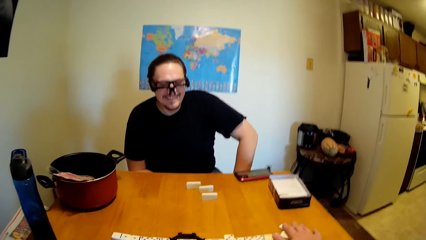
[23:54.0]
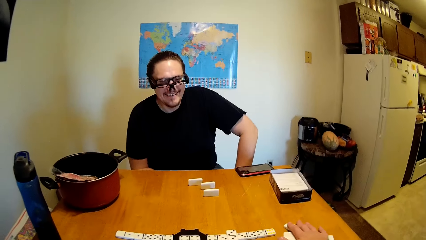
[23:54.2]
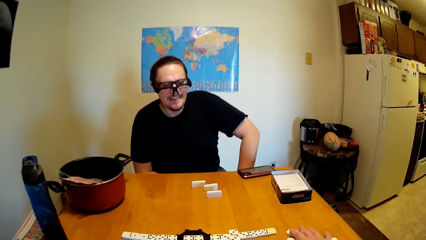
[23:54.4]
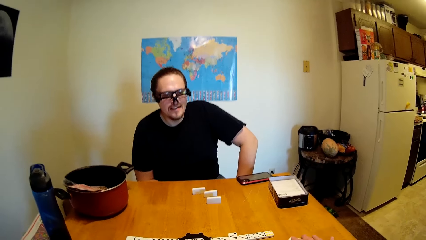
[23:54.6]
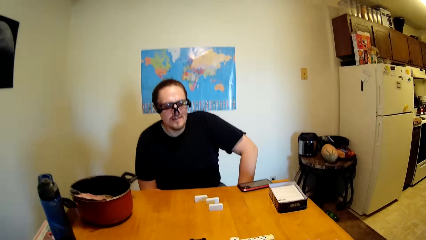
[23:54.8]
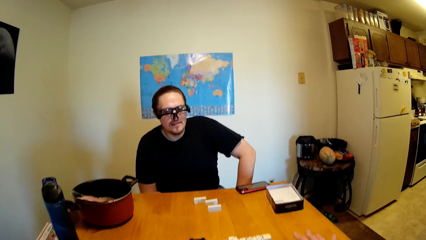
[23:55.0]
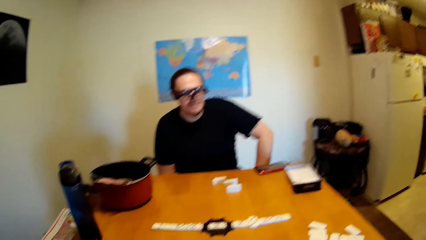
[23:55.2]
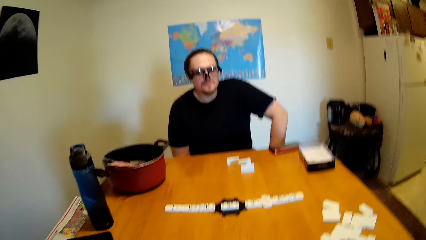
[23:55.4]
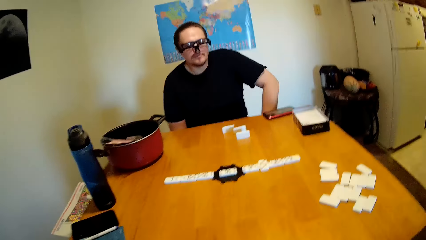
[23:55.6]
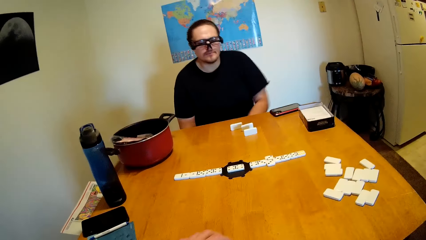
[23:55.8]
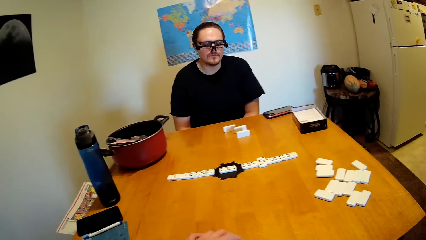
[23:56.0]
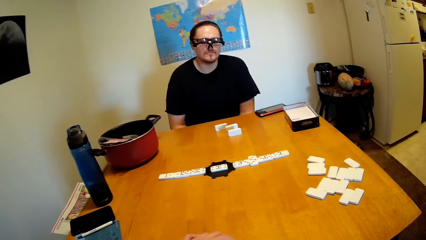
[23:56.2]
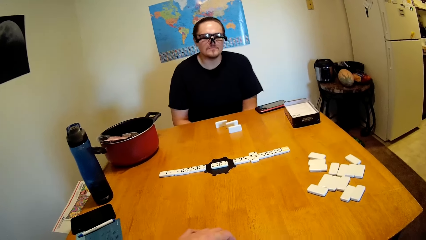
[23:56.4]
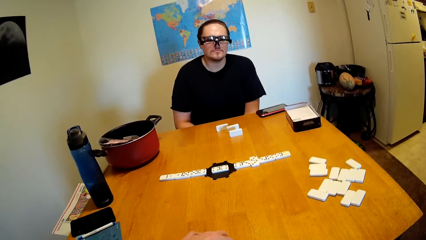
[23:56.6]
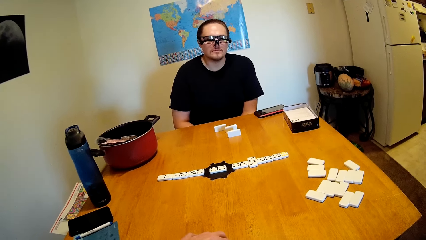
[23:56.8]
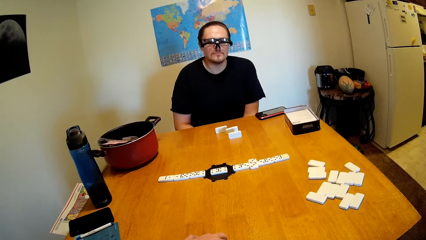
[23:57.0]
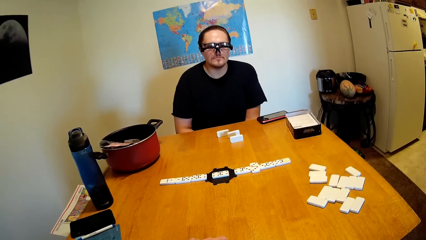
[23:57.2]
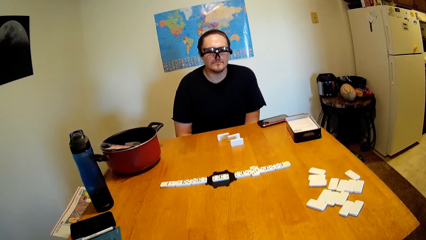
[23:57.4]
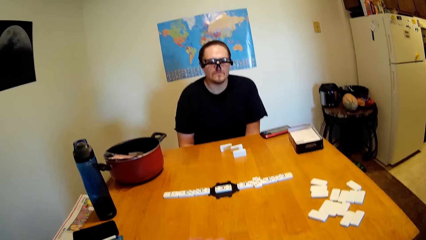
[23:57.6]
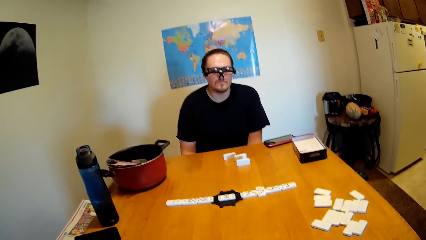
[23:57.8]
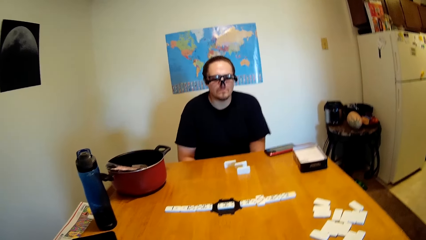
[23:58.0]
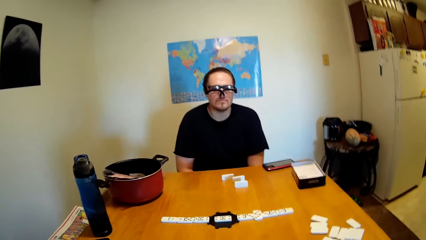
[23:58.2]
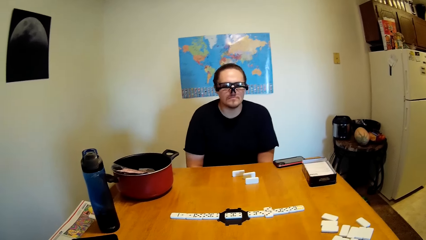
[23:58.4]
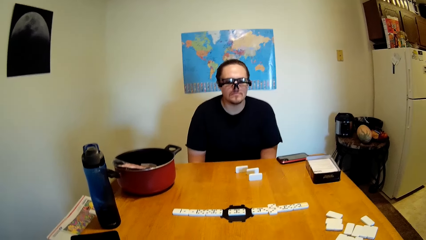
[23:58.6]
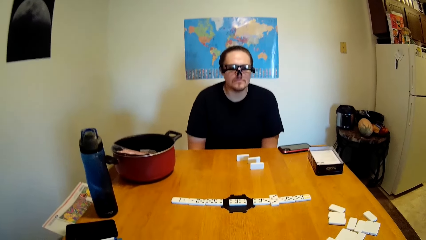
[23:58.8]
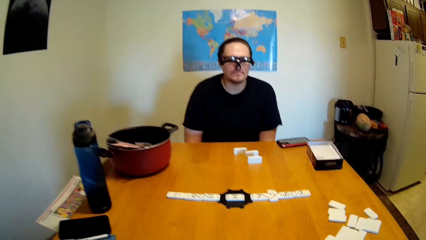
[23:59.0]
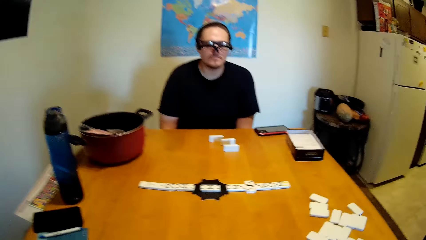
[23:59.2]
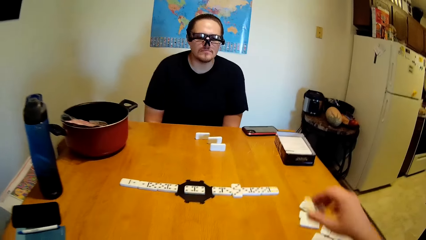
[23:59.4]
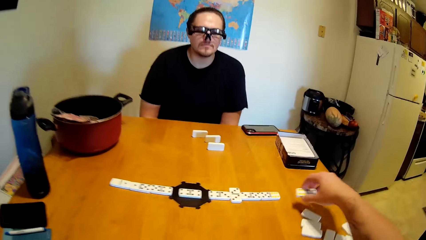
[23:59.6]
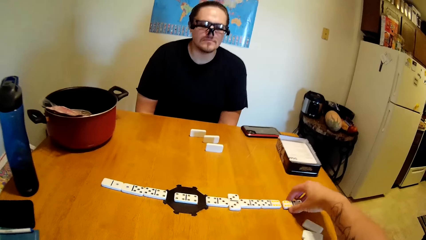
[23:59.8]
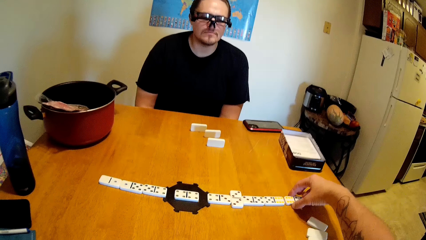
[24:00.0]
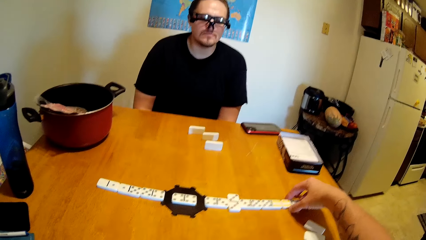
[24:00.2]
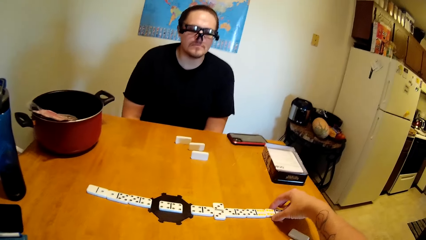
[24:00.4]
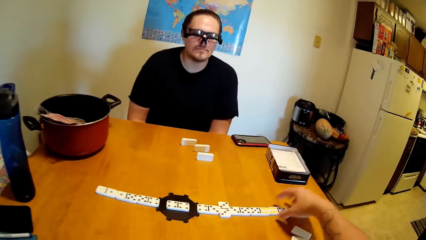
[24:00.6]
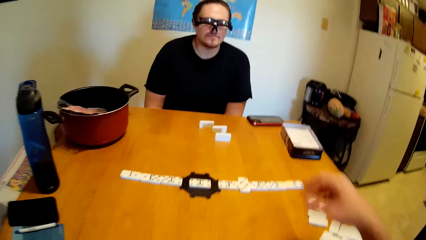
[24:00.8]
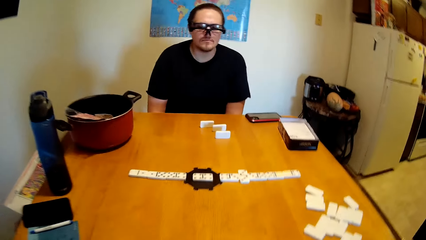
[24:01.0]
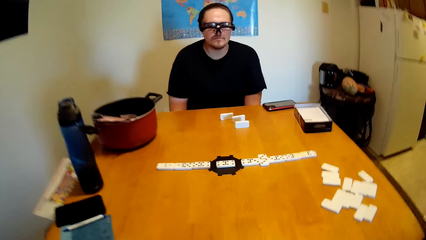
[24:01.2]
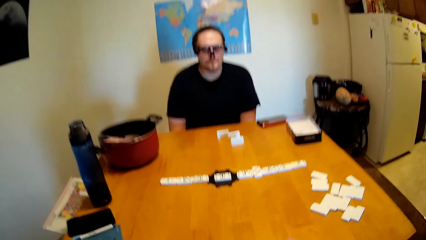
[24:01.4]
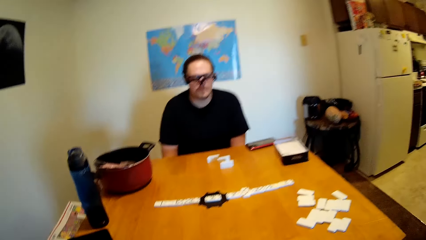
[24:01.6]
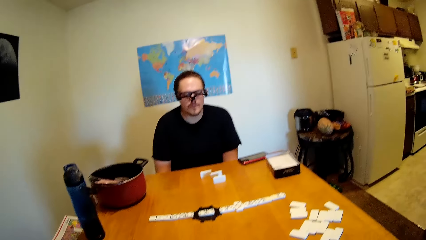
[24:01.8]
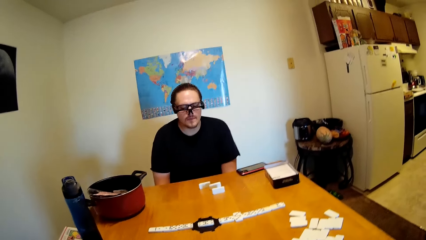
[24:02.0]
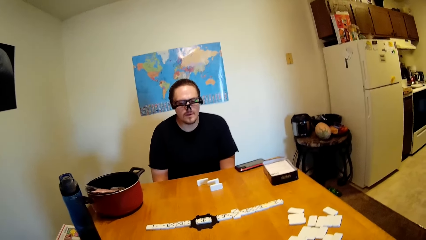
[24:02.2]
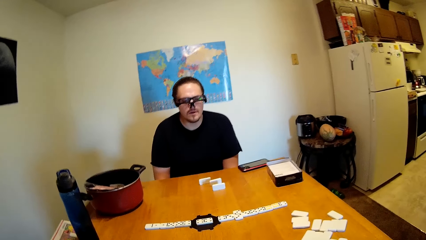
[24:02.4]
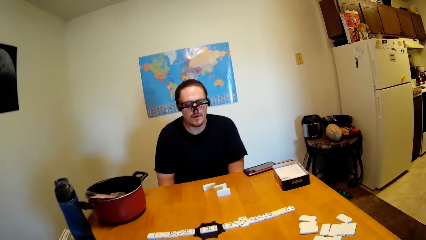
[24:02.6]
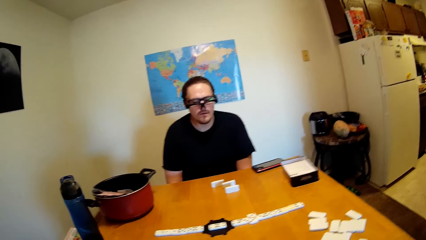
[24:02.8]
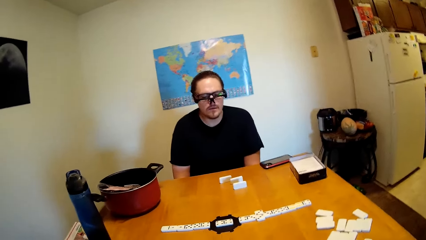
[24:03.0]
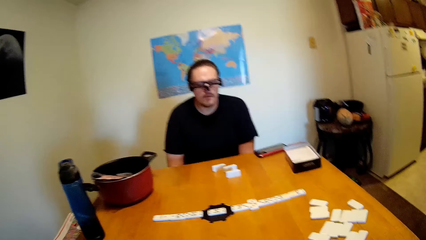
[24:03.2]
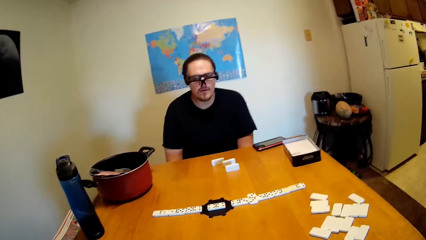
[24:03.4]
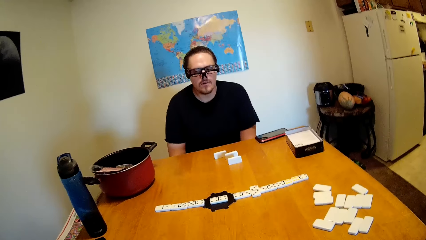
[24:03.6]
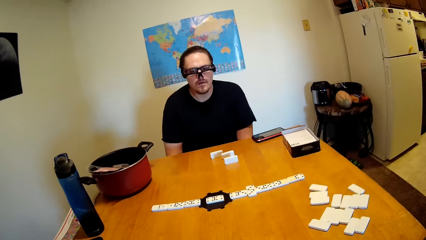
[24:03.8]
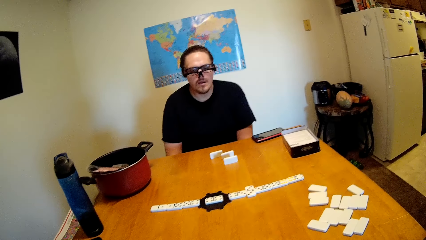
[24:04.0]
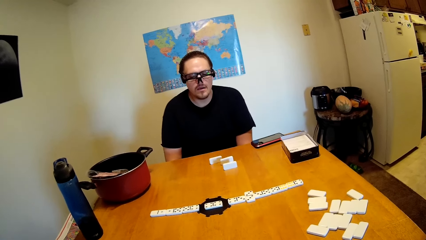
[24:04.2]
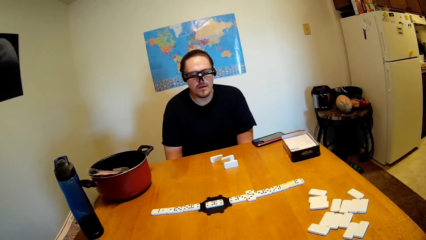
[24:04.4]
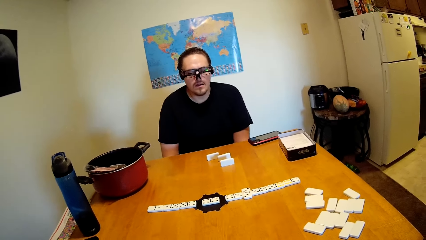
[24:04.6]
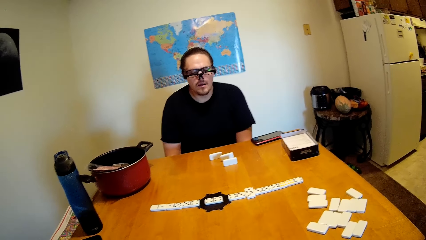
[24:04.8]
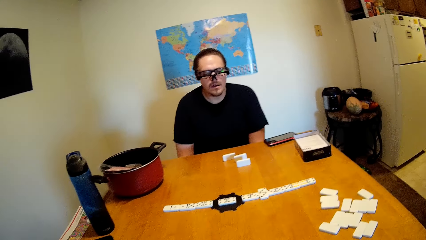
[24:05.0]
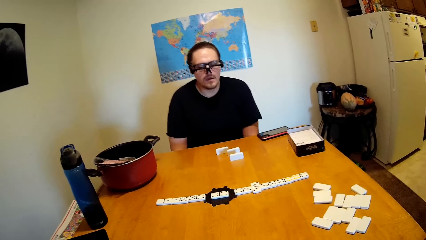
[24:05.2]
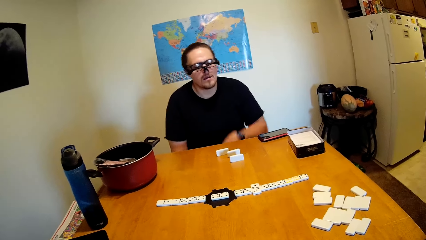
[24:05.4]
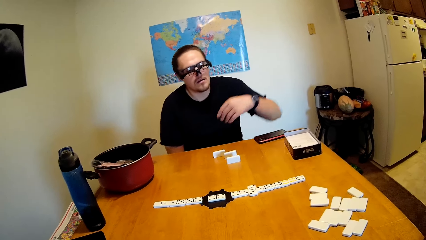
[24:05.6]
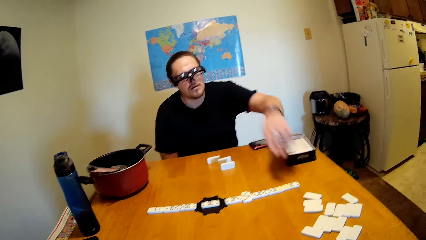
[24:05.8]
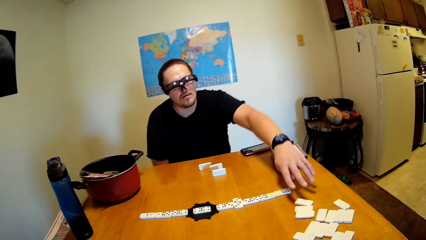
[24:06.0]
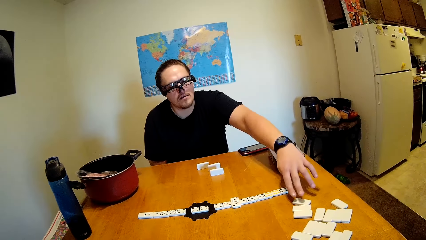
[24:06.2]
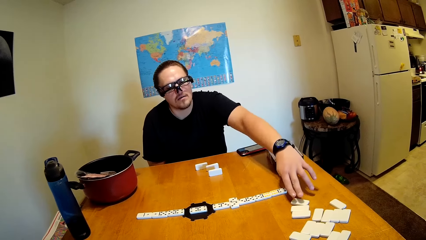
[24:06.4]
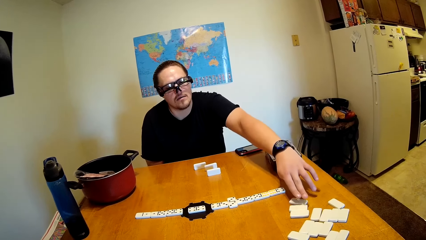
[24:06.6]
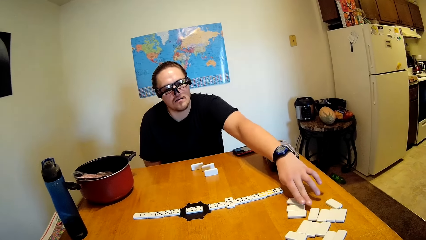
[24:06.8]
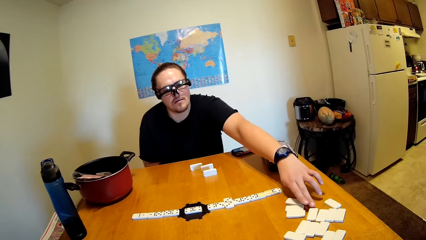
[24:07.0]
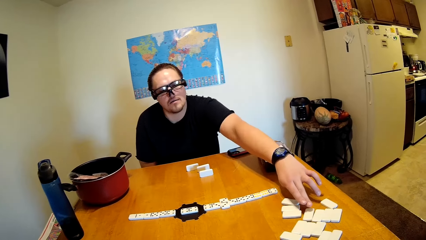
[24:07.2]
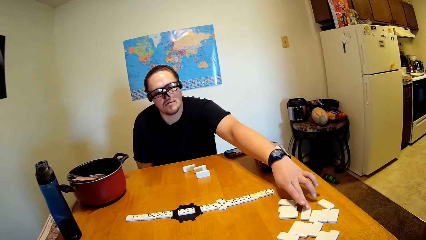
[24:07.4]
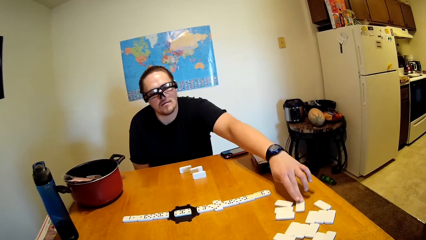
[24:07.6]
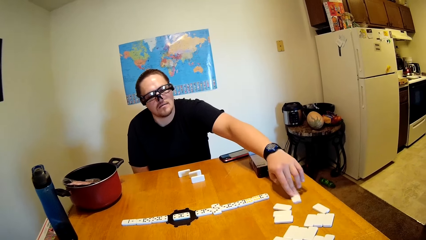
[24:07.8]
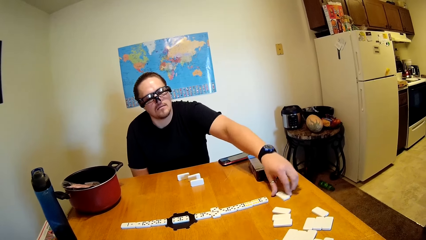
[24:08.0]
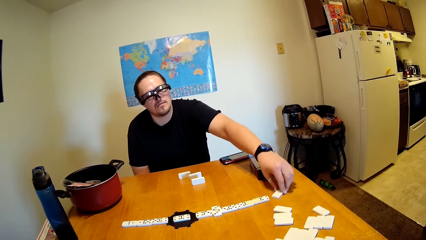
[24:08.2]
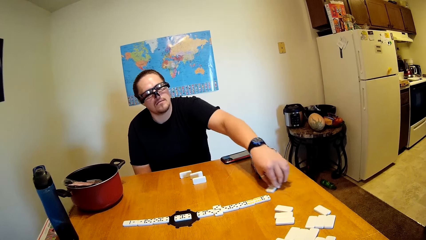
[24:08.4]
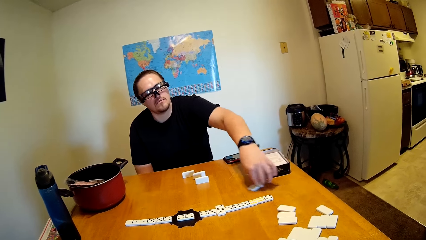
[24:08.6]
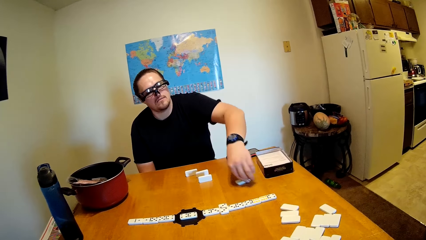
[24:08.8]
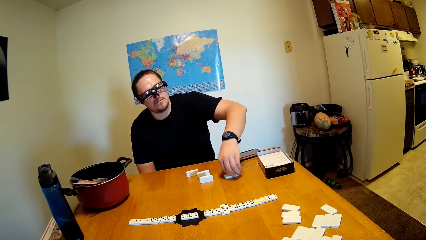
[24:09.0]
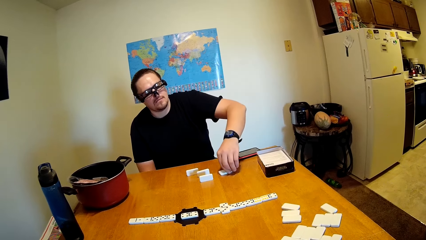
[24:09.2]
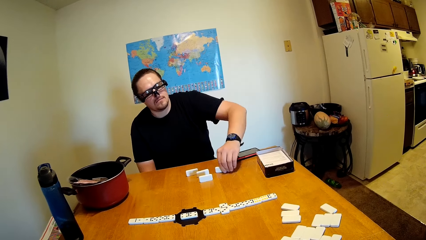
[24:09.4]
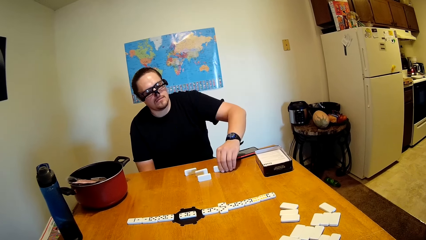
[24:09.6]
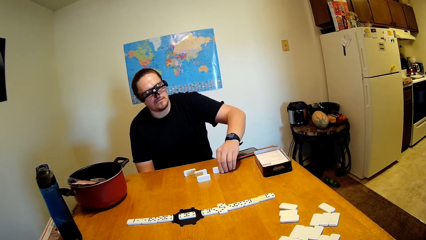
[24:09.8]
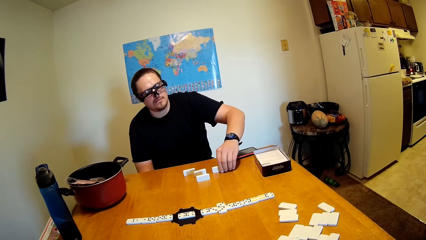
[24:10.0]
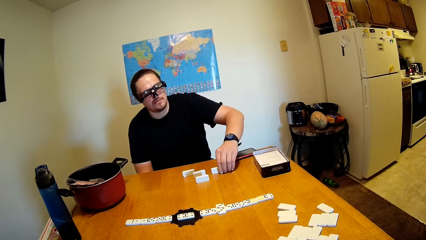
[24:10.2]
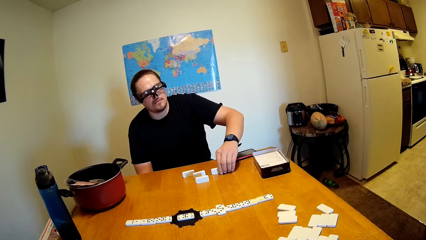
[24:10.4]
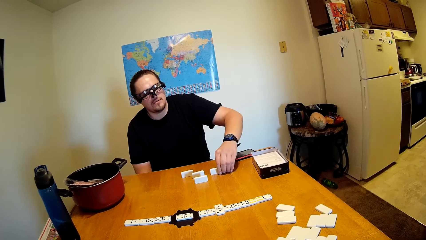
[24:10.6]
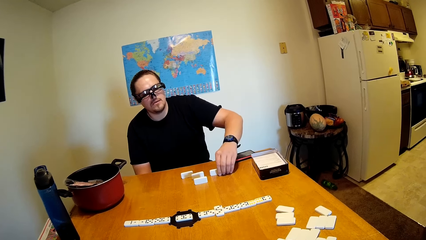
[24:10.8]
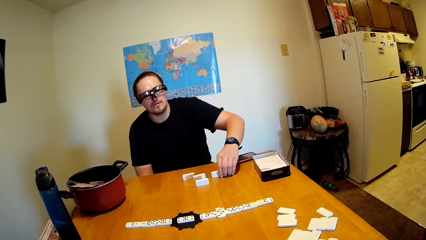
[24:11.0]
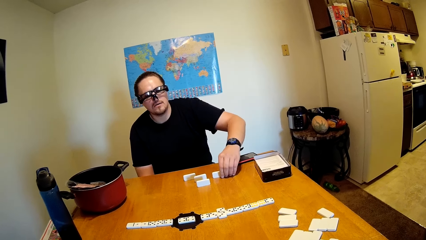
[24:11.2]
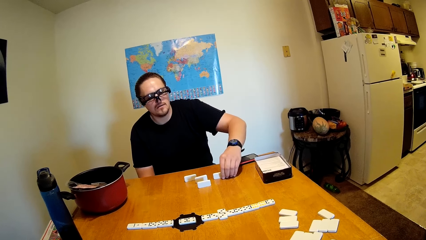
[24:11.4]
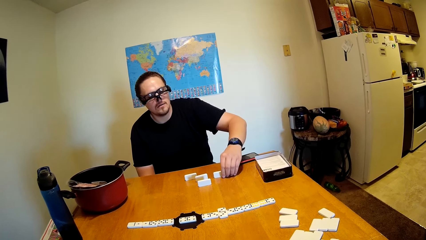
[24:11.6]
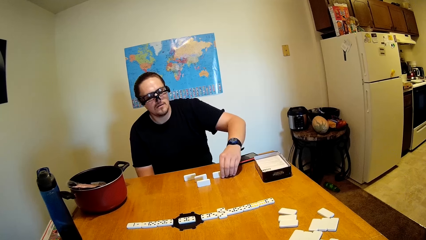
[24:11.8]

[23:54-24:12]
The camera wearer picks up a dice on a table. They stare at the dominoes. They put the dice on the table. They put the dice on the table again. They stare at the dominoes and look around. A man swings the left hand, picks up a dice on the table, pulls a domino on the desk and holds the domino with the left hand.
